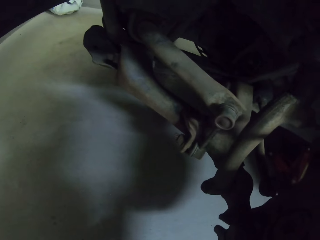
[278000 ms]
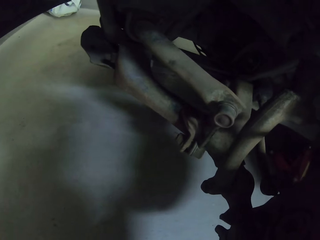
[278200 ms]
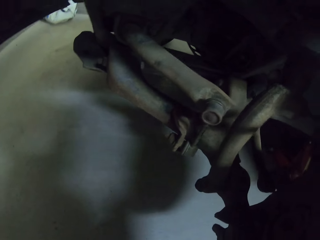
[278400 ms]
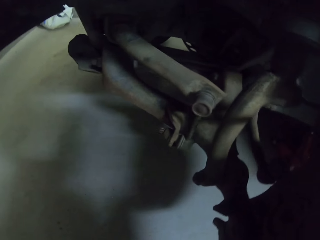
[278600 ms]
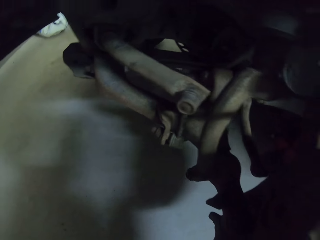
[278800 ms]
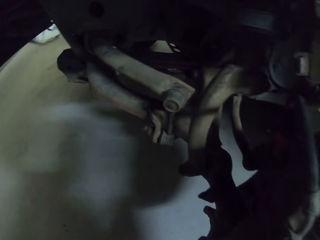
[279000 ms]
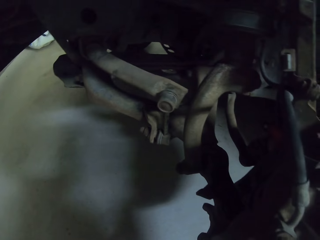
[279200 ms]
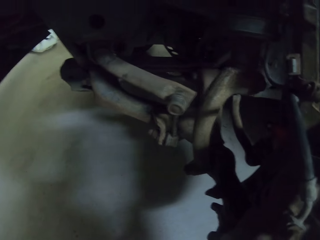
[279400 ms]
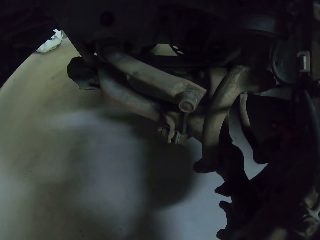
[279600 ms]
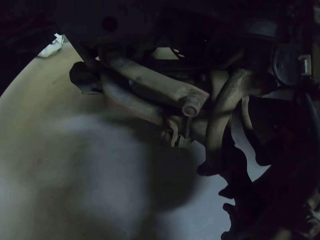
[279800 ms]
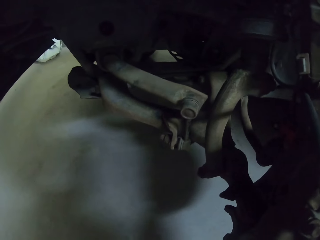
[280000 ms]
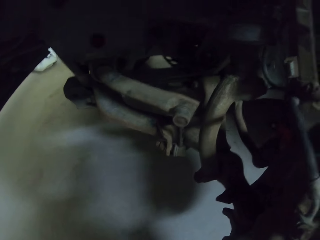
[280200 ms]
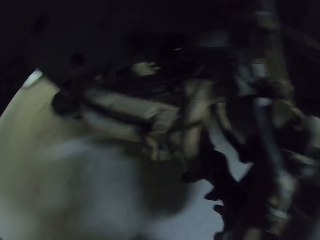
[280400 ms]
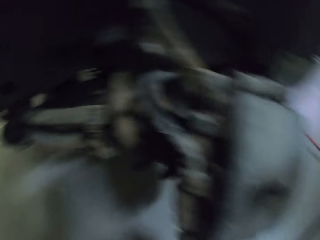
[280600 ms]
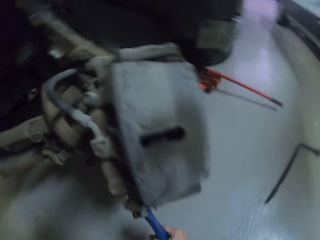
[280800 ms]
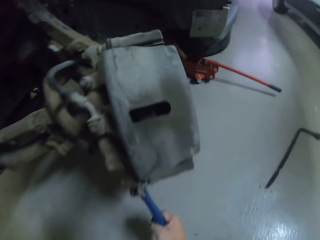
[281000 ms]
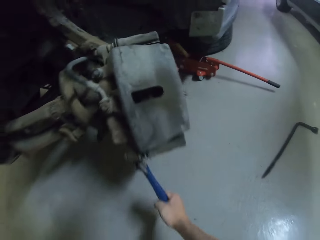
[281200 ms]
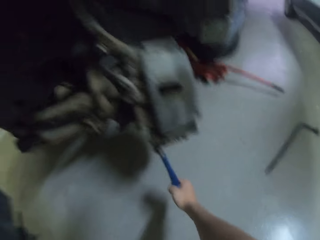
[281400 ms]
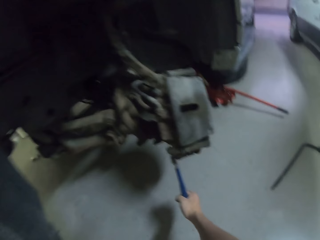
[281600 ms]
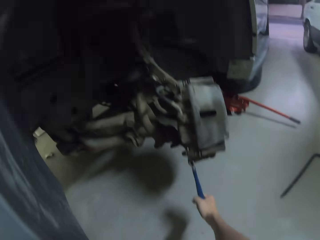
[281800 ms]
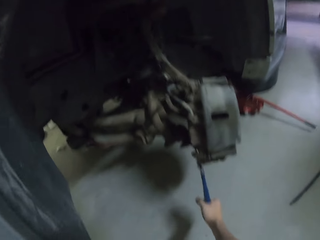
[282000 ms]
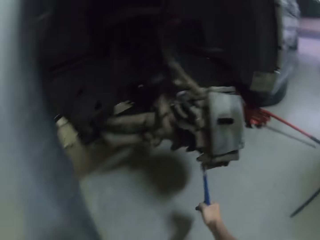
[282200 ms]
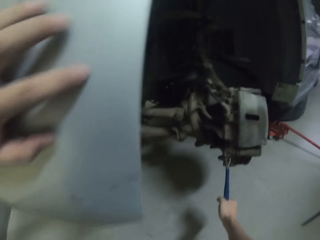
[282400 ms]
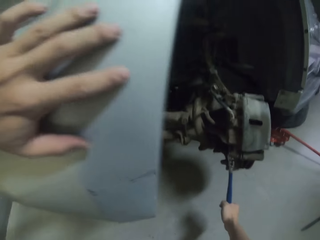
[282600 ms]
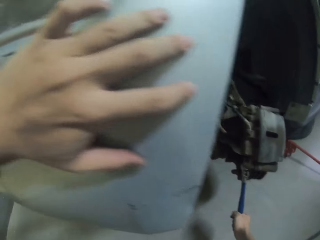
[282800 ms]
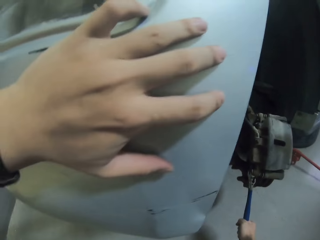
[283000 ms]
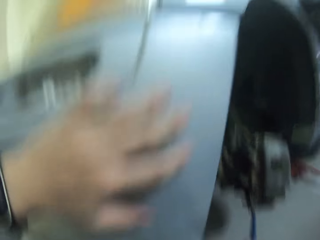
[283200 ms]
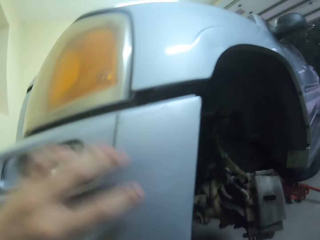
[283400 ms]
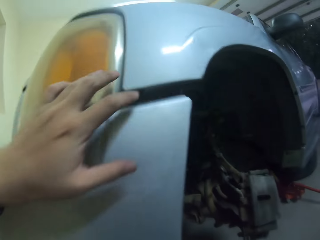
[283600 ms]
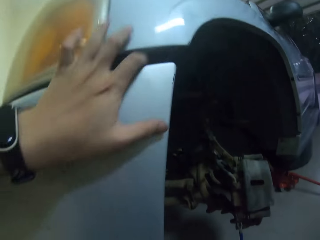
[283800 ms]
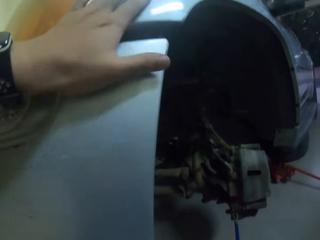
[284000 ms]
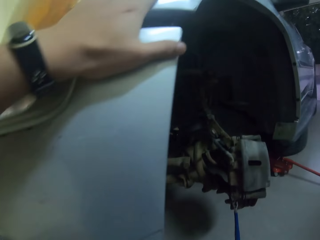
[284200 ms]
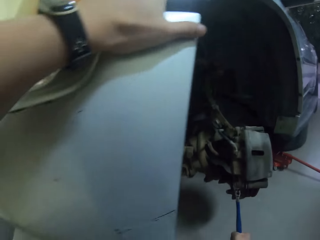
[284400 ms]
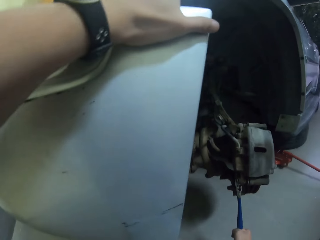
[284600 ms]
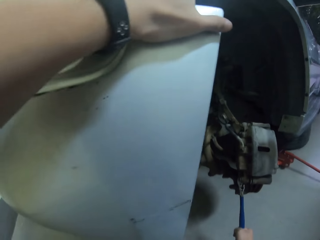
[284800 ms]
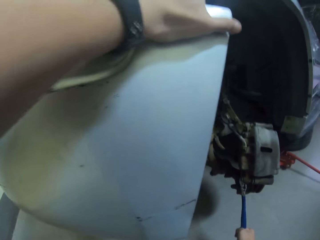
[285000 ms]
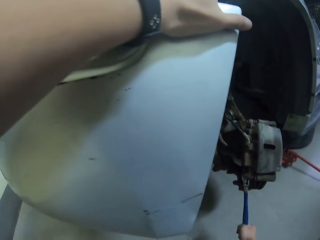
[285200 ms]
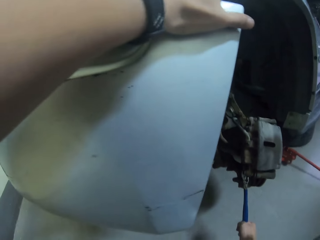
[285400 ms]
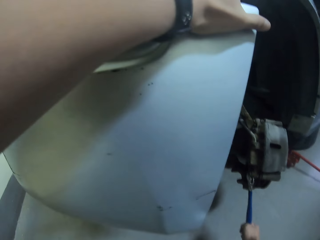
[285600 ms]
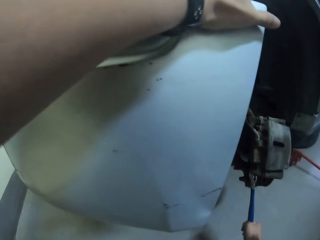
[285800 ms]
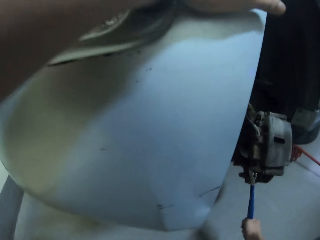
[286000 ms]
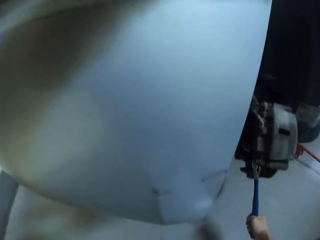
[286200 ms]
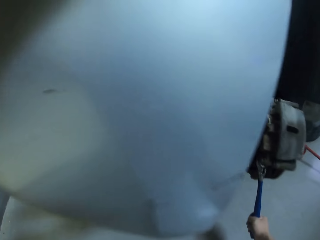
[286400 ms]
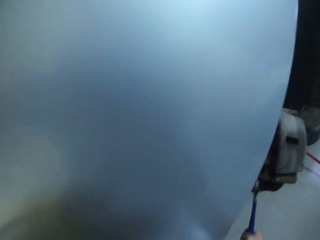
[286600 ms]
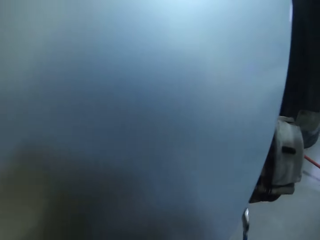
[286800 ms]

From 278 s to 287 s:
The camera wearer tightens the nut with a spanner.

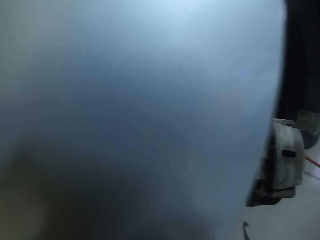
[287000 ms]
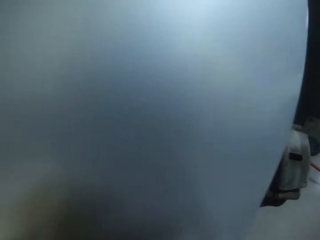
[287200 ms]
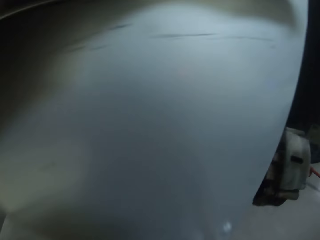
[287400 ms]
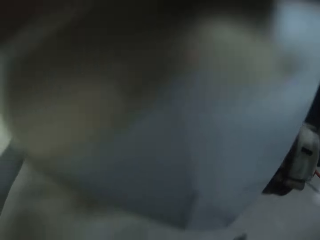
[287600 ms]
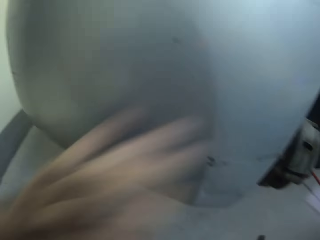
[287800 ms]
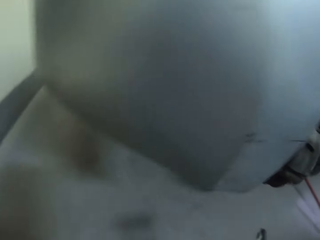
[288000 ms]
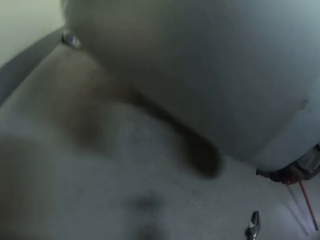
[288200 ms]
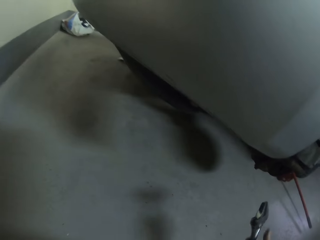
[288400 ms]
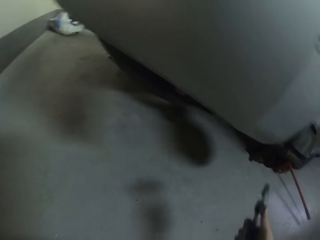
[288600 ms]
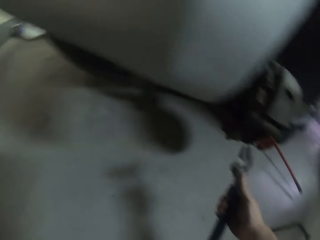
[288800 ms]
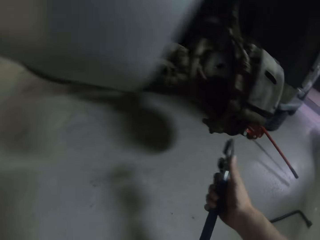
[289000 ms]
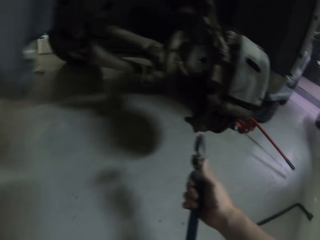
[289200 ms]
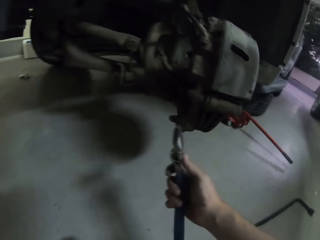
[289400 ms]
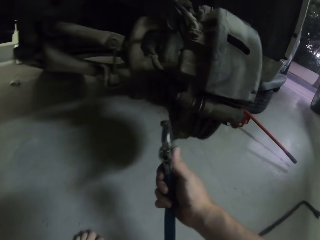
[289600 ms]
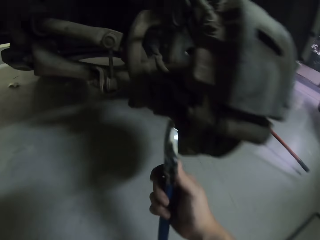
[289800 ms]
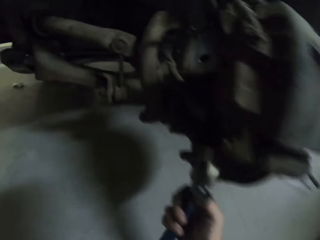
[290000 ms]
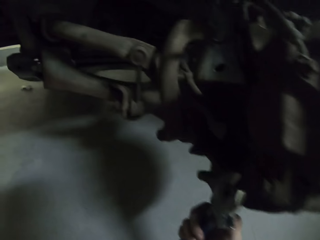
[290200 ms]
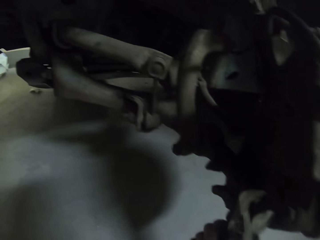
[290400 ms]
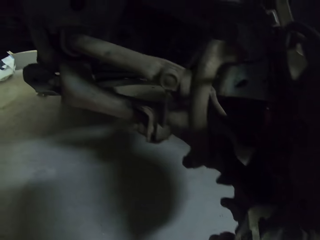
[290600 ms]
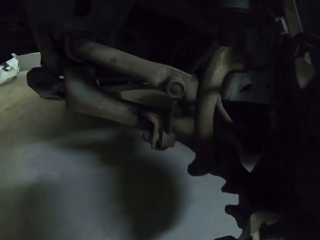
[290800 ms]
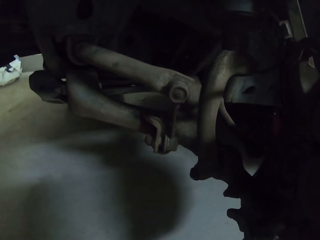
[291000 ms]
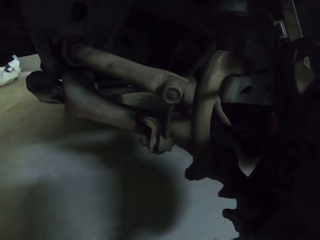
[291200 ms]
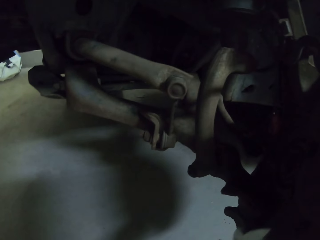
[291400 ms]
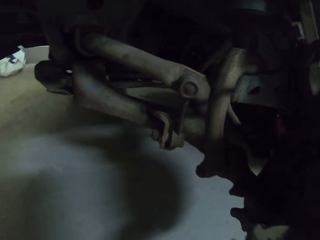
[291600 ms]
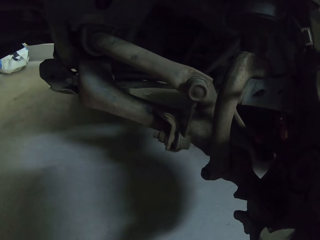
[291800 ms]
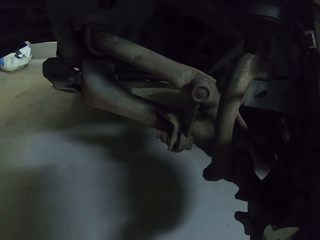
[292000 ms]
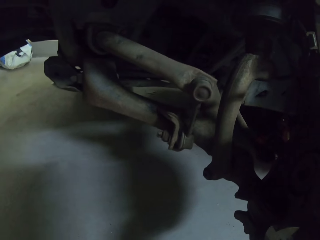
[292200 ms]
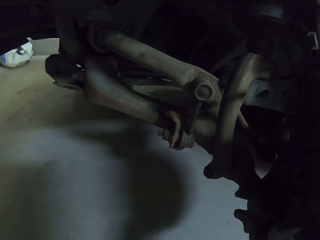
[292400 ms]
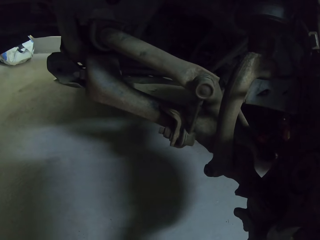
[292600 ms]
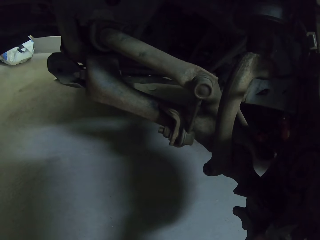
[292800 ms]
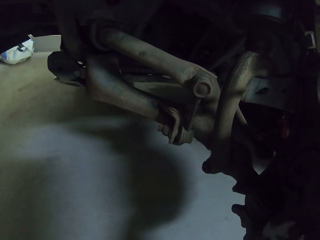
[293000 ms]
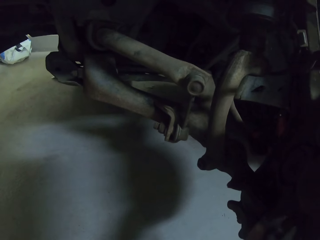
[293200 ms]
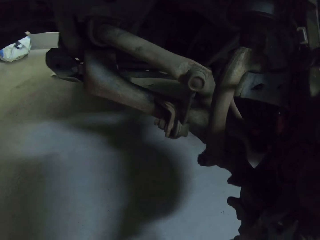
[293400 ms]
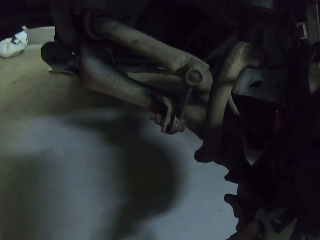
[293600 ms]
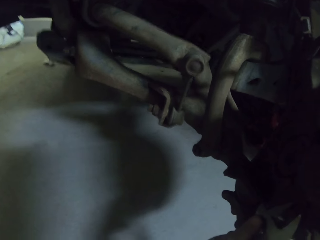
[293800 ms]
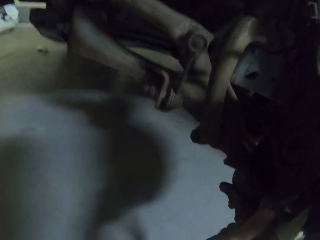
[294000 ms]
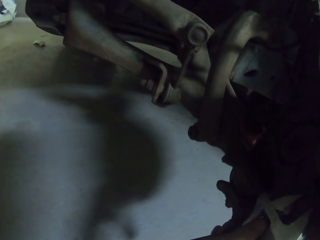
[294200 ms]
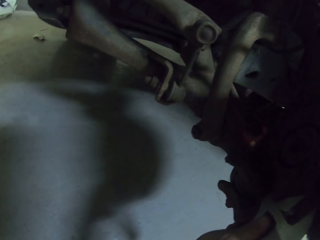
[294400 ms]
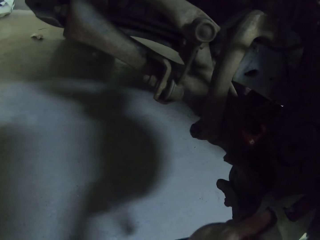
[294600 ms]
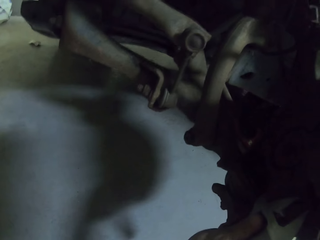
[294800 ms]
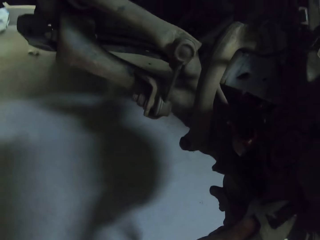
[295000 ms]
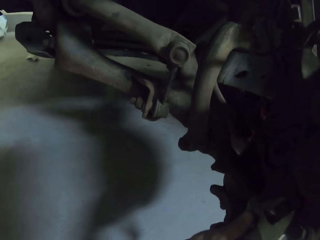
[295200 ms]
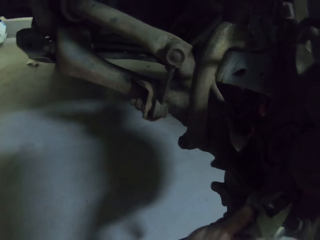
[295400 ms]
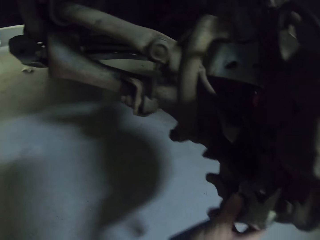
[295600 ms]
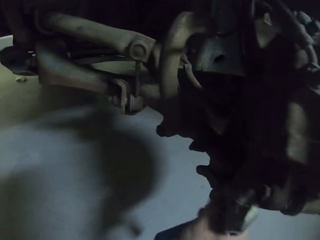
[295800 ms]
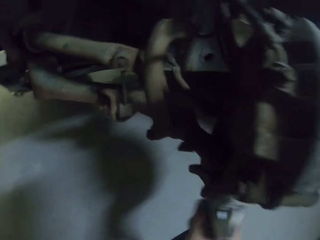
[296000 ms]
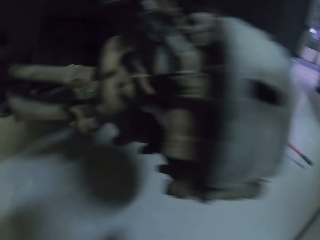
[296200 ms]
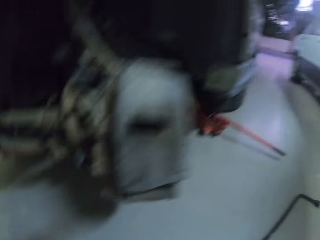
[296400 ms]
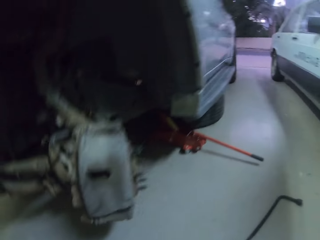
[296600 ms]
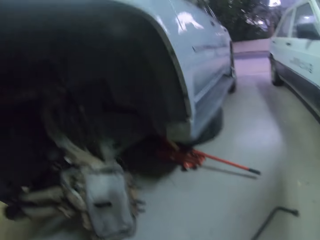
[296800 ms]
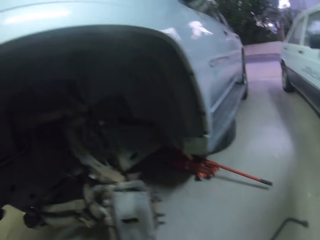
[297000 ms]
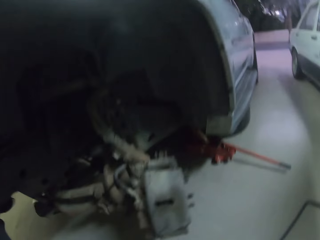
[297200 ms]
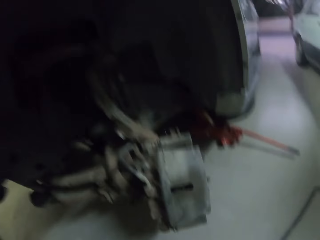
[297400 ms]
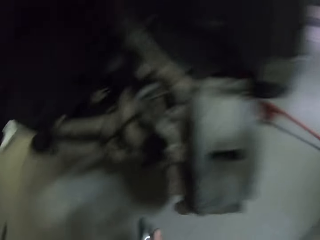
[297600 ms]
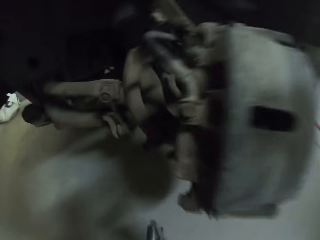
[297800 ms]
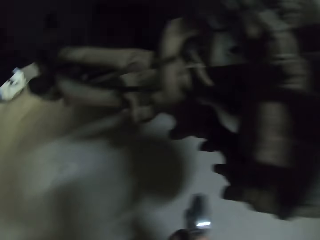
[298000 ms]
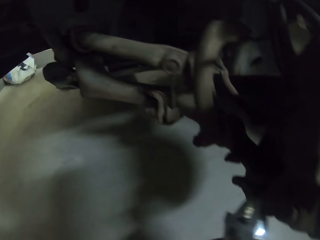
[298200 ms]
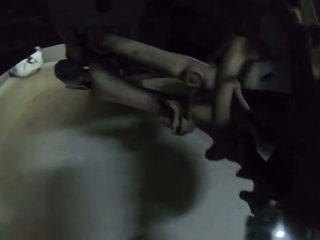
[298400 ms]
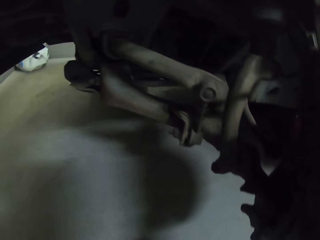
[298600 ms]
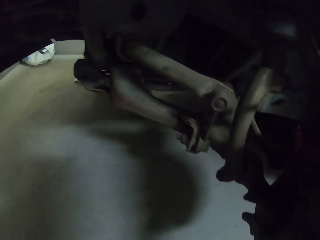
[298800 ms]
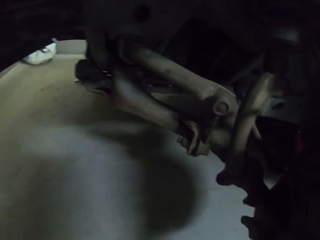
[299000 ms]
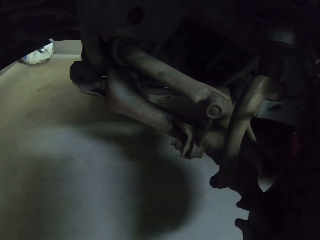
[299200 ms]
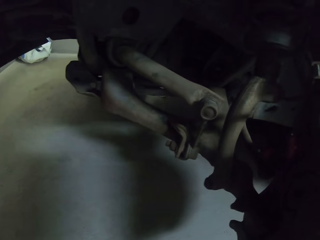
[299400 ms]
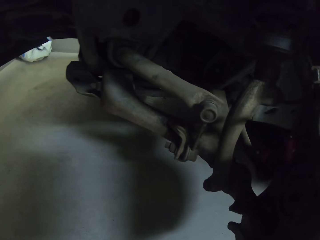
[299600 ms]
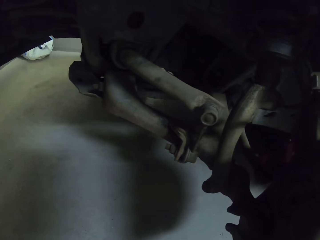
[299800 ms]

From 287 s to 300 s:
The camera wearer holds the spanner with his right hand. He tightens the car nut with the spanner.
